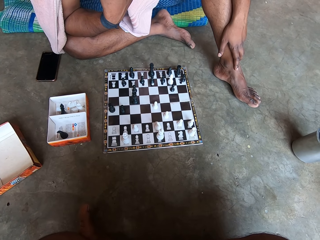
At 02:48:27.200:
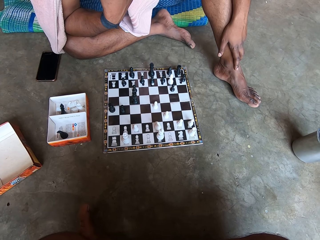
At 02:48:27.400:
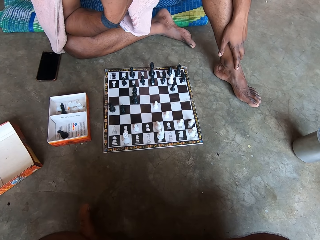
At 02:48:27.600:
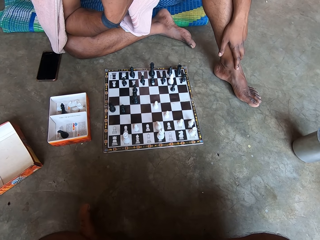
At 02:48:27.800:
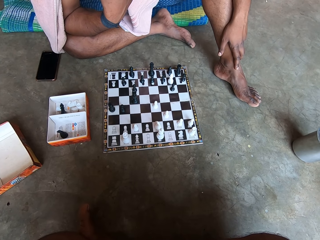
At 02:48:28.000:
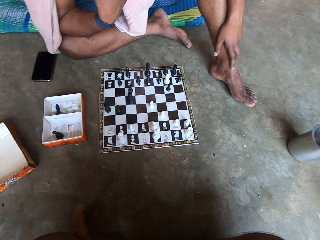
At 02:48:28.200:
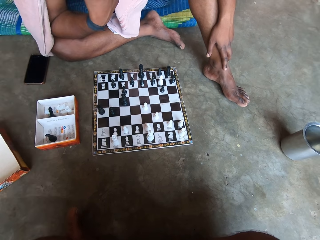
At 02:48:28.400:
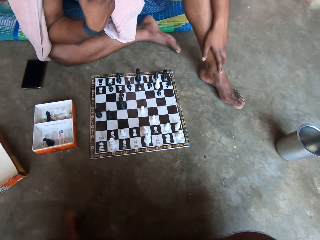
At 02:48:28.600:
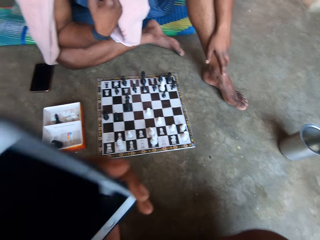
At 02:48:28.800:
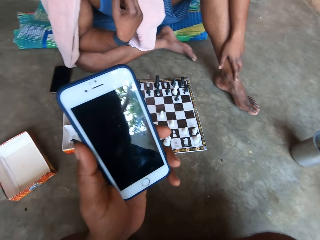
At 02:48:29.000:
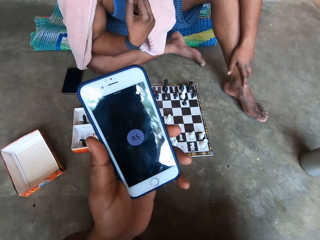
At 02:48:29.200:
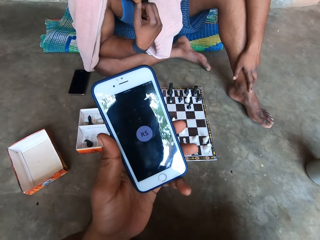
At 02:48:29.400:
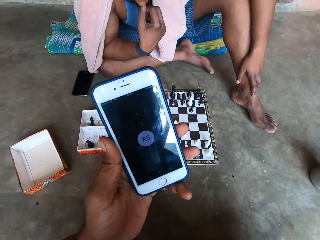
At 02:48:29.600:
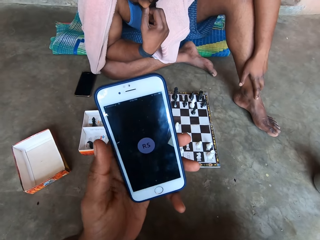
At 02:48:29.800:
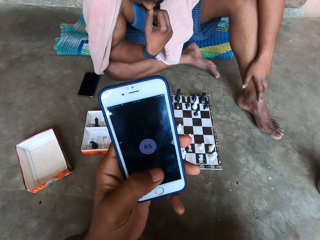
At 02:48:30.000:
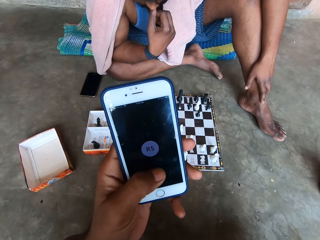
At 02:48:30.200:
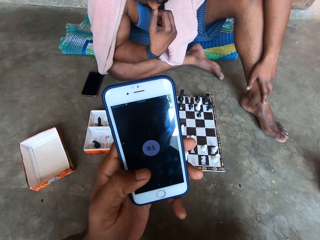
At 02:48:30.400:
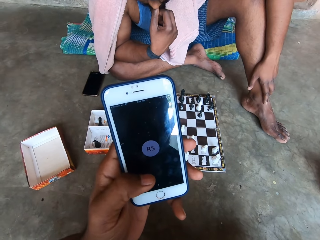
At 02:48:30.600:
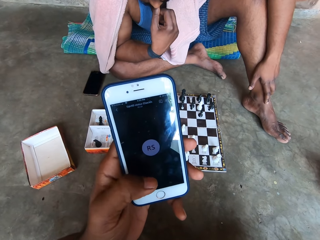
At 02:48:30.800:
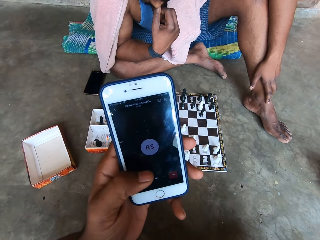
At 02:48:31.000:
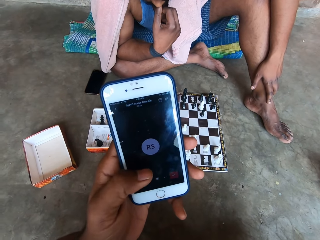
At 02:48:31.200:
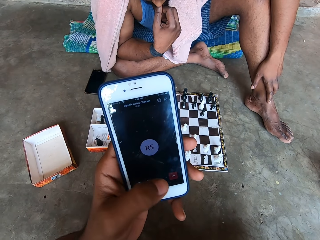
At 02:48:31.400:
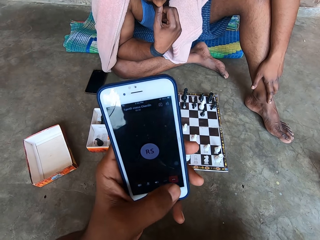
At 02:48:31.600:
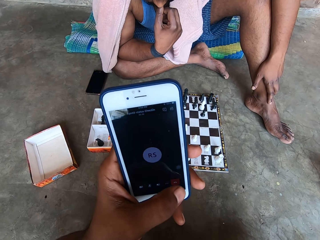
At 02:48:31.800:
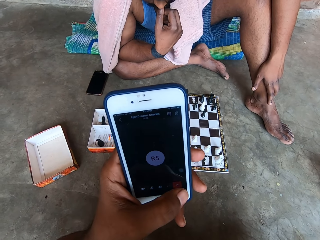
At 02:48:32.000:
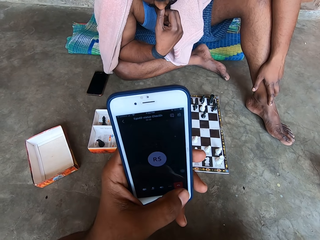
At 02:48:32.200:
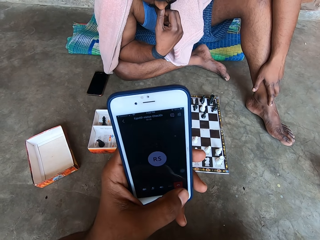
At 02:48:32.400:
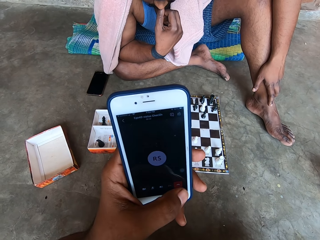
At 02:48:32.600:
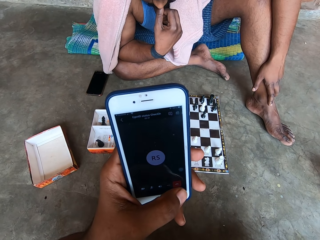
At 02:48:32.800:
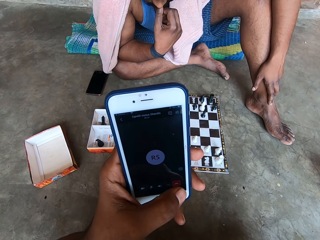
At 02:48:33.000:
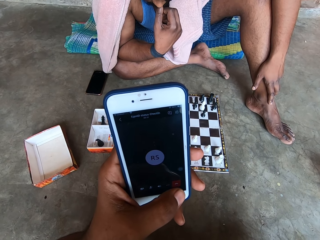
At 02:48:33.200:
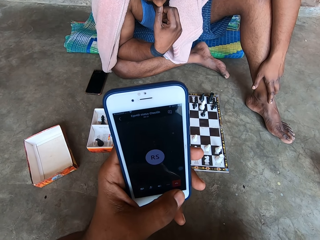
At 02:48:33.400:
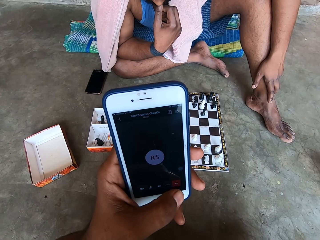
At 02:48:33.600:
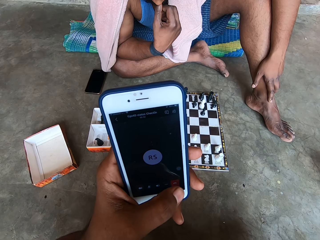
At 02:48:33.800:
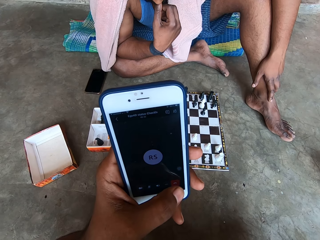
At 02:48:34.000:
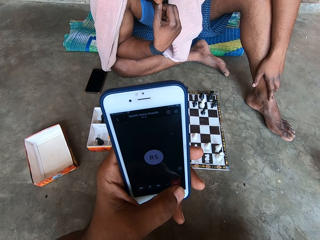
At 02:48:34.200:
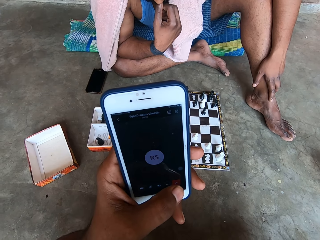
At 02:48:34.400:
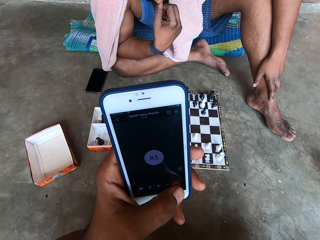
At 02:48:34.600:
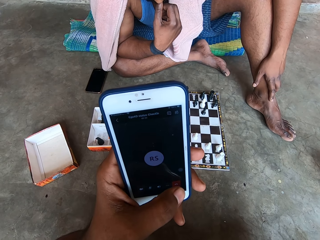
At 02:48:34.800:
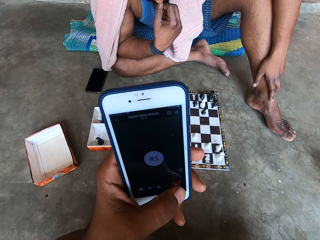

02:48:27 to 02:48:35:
The camera wearer uses his phone.

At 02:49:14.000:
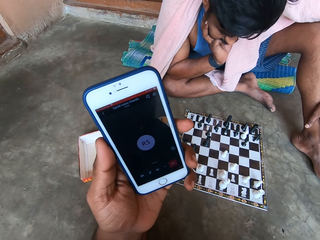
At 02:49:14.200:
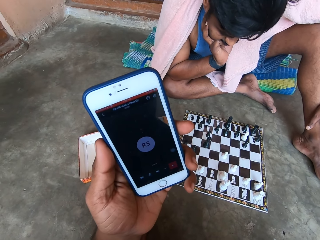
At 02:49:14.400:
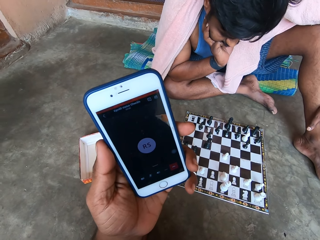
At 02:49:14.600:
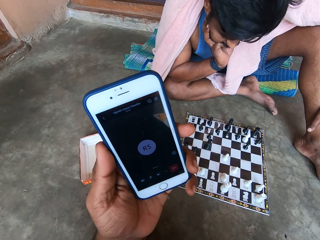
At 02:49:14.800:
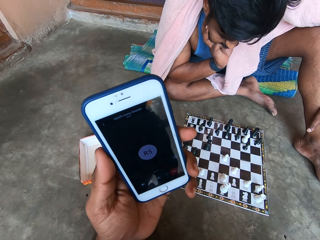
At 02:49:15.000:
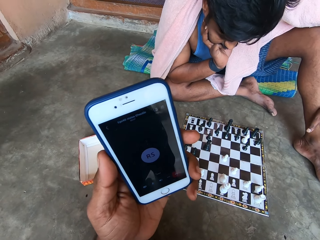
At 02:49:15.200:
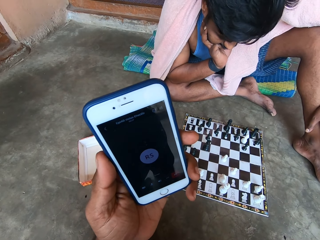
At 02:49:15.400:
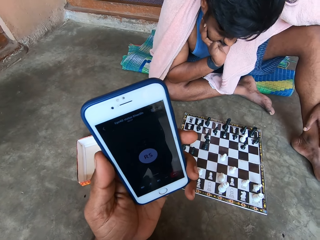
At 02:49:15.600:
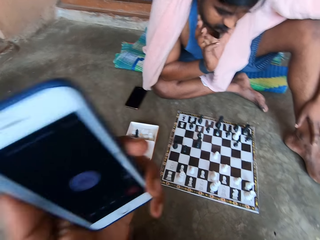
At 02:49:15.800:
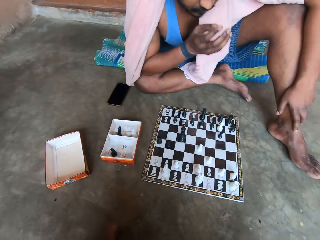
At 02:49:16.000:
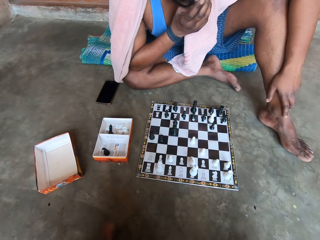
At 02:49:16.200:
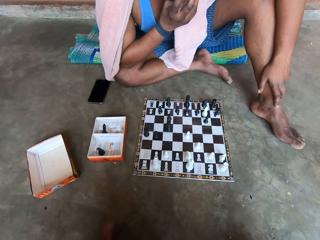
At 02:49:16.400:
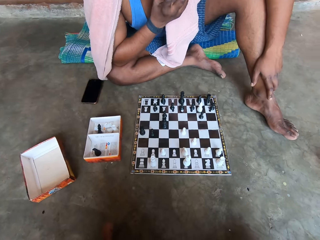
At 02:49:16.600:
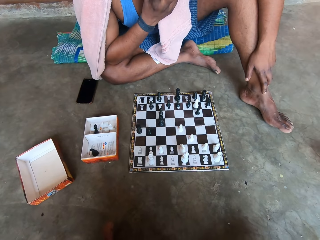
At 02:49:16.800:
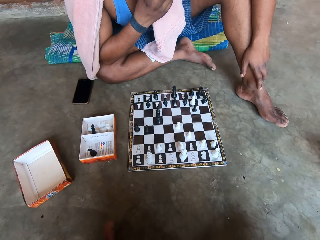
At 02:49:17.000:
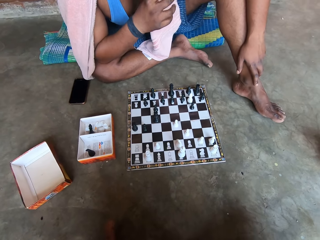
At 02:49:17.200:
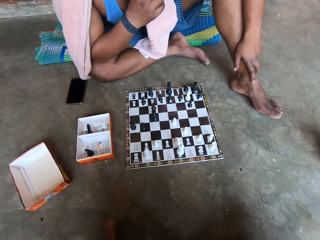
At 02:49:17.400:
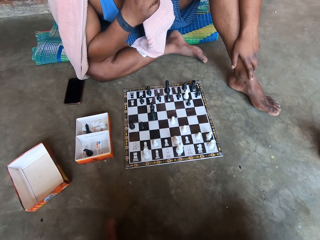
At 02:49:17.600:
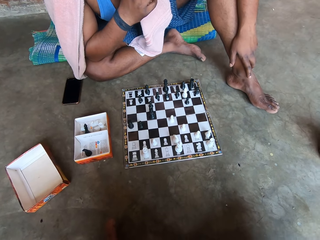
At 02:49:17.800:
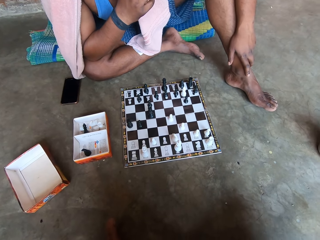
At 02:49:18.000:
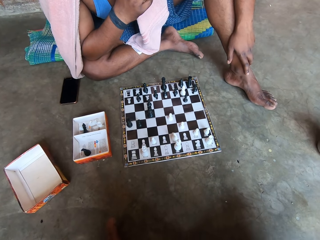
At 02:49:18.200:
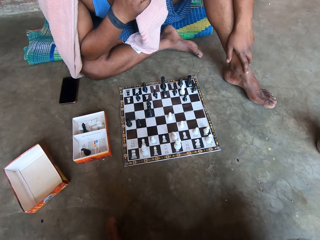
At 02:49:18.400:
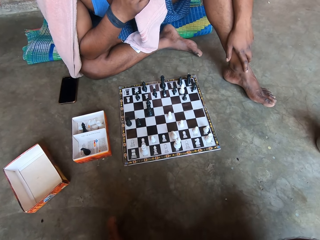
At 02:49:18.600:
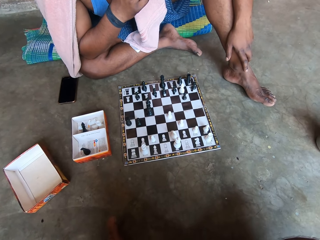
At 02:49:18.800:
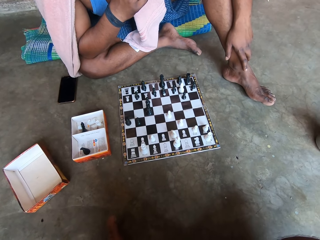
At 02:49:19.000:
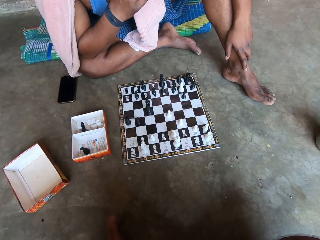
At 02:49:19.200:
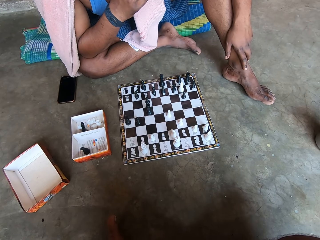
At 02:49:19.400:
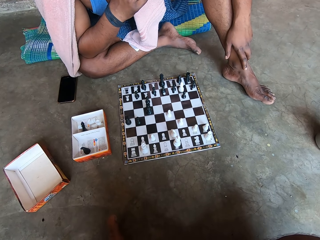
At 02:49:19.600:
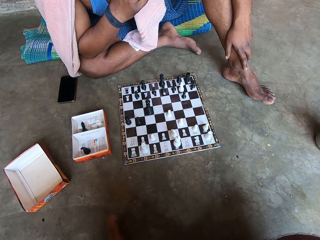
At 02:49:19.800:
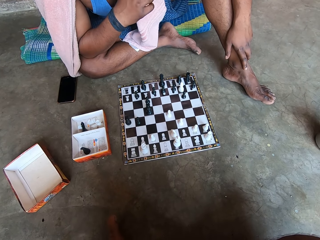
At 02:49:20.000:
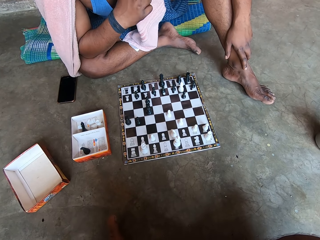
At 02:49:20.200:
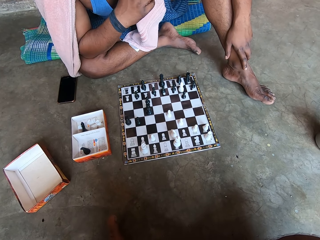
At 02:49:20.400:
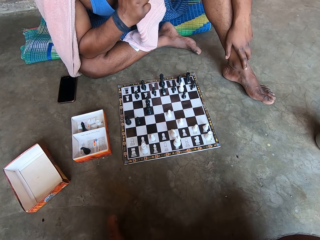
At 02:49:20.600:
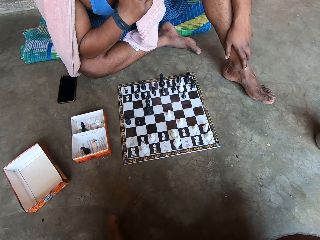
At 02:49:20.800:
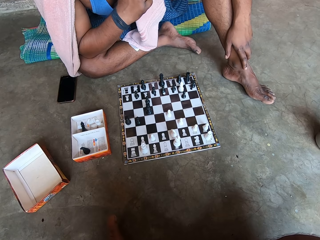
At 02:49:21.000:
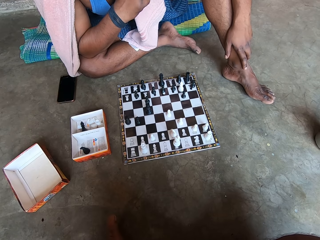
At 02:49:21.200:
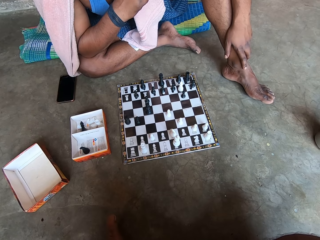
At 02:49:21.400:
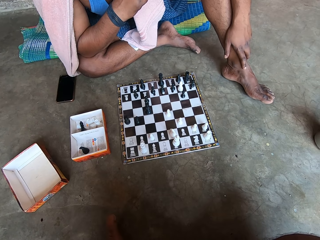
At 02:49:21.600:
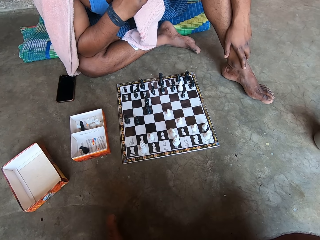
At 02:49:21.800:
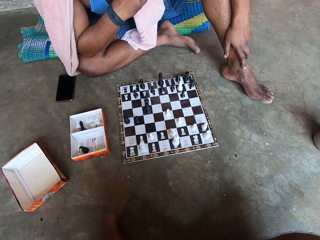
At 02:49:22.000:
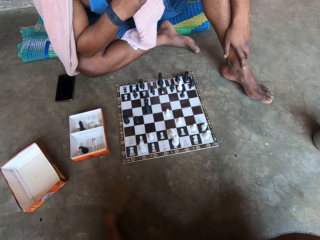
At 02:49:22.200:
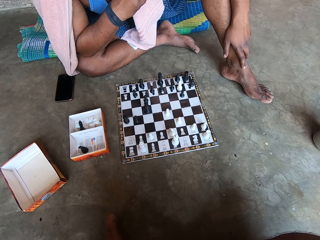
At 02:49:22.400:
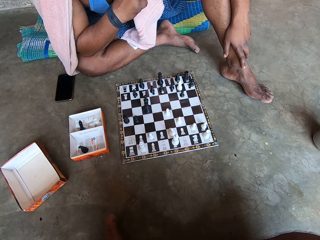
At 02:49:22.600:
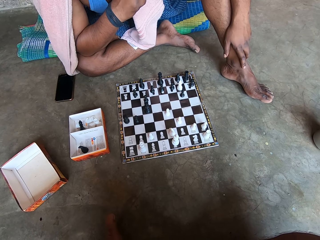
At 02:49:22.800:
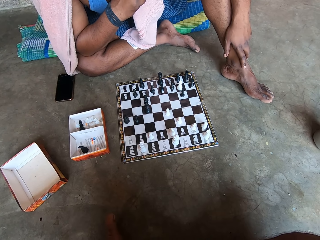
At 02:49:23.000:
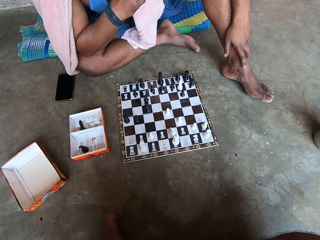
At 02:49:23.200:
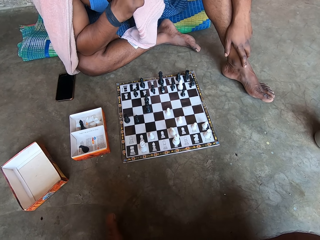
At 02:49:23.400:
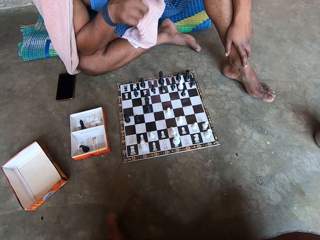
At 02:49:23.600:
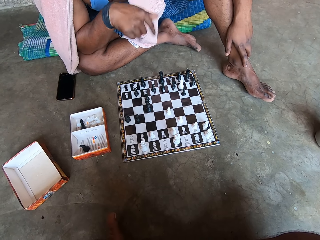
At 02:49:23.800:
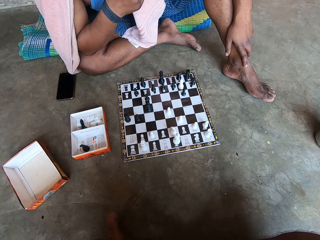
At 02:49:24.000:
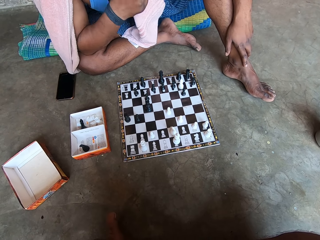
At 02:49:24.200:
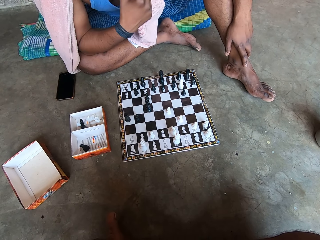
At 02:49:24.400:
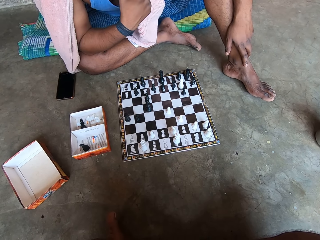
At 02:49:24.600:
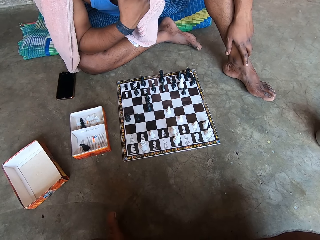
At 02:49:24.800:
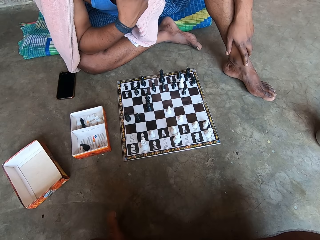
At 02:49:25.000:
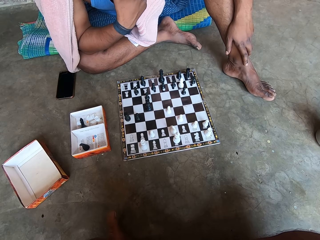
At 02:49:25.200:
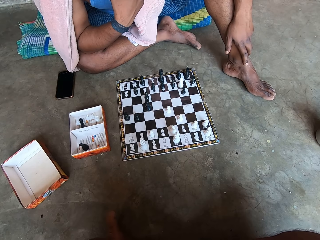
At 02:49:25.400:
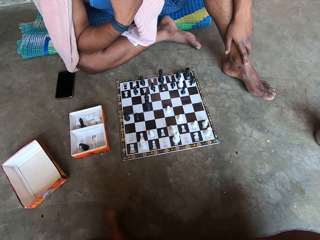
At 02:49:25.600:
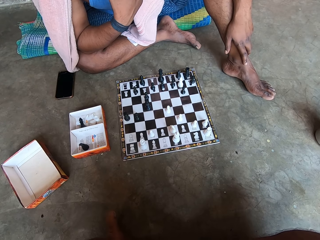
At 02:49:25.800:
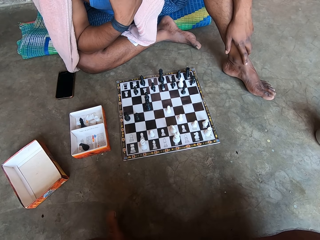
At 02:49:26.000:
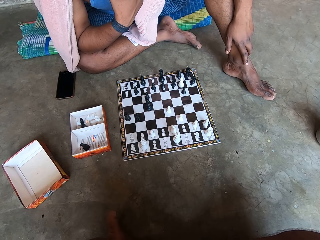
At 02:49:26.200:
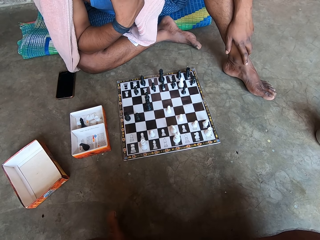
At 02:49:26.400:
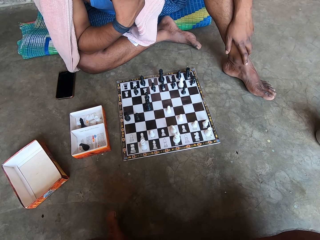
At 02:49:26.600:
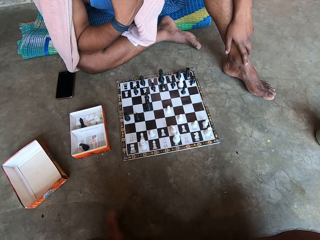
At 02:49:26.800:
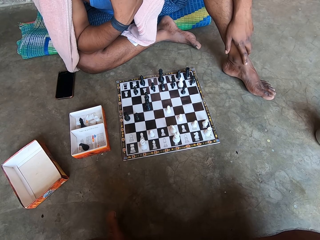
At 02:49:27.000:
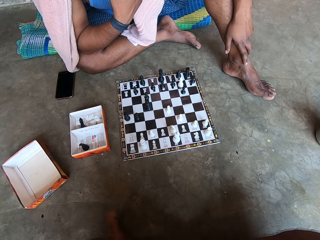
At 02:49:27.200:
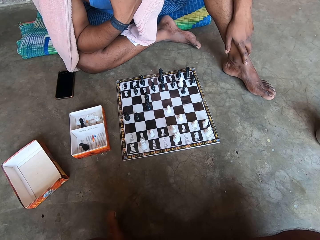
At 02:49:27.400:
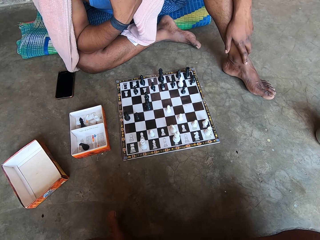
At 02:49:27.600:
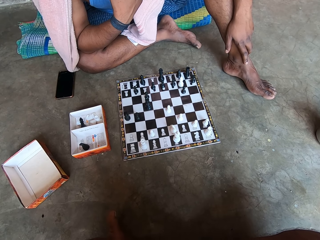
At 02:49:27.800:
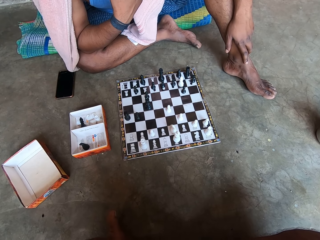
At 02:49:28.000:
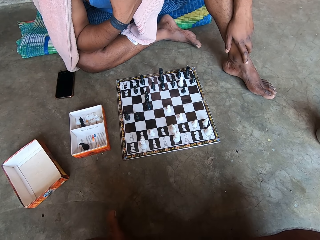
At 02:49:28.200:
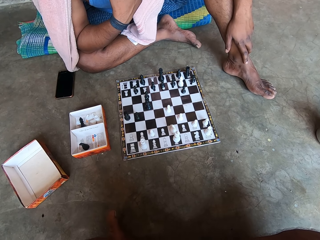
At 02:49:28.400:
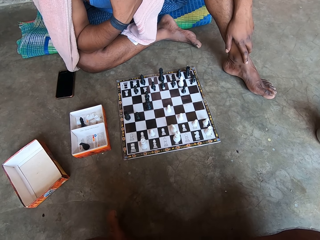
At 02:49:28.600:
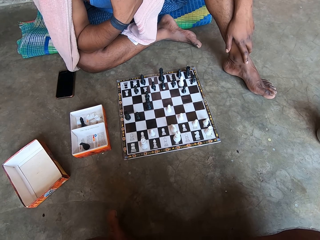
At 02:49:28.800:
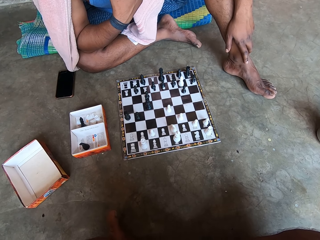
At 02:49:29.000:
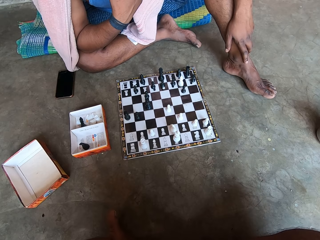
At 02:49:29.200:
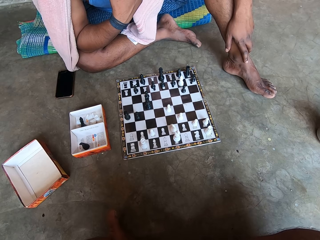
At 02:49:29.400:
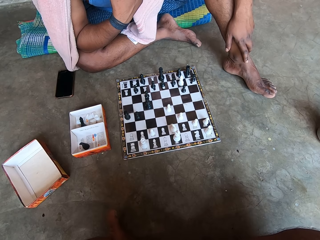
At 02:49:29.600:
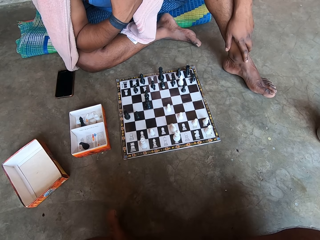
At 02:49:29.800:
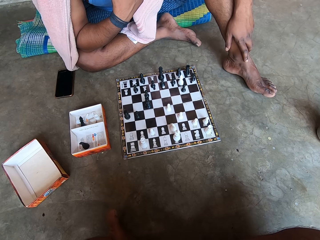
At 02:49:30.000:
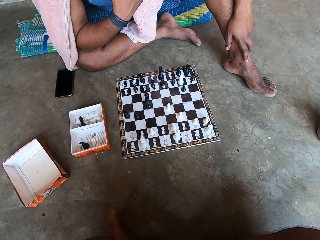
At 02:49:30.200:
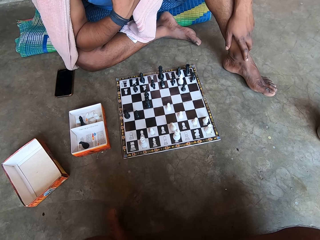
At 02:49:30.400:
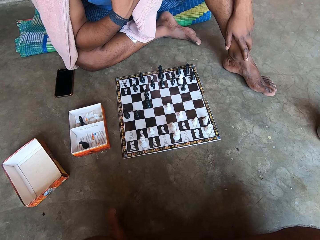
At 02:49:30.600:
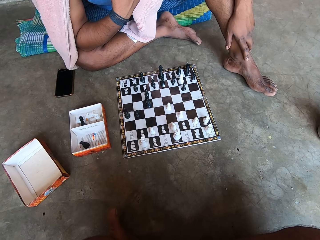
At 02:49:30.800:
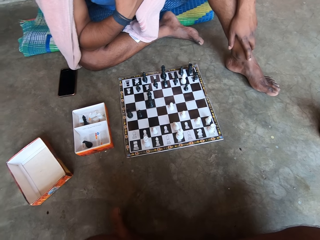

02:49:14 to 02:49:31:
A man touches his nose.
